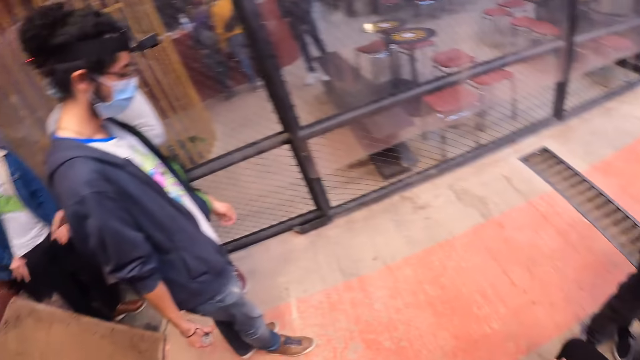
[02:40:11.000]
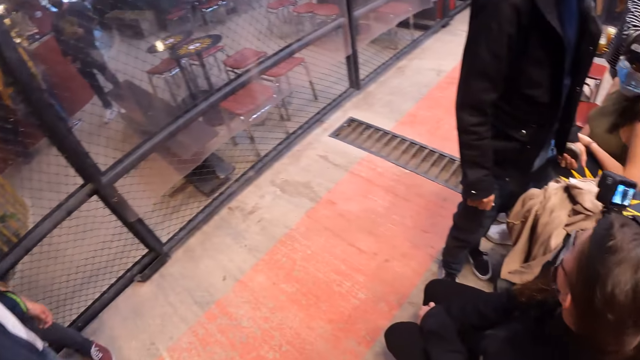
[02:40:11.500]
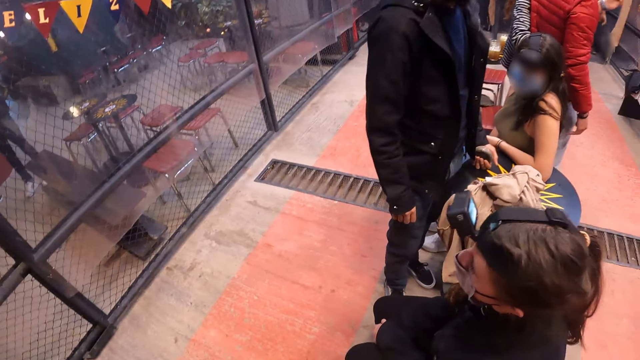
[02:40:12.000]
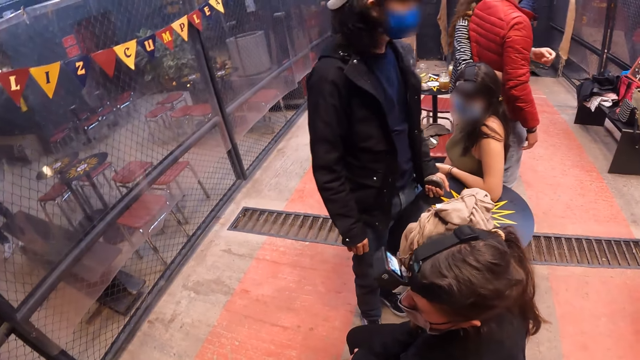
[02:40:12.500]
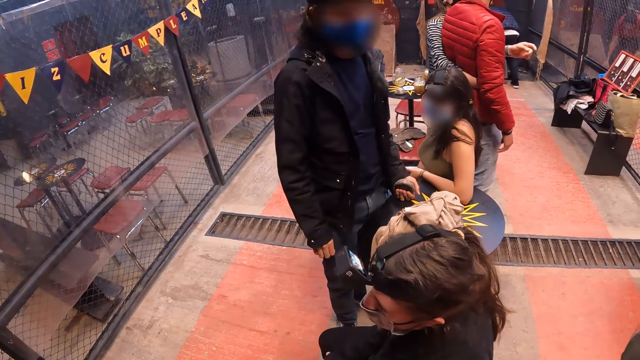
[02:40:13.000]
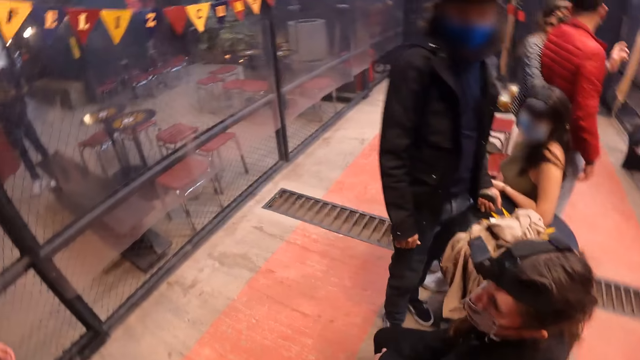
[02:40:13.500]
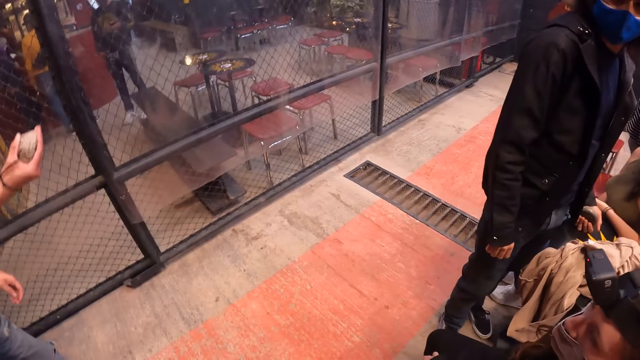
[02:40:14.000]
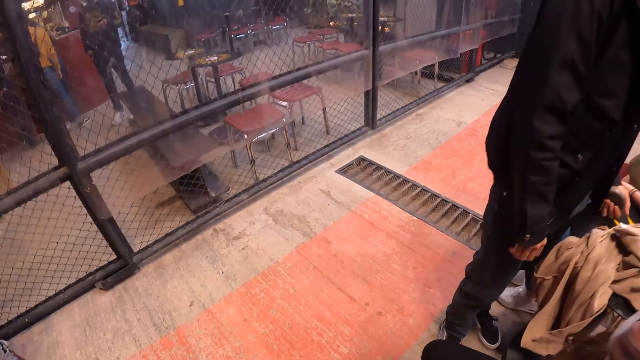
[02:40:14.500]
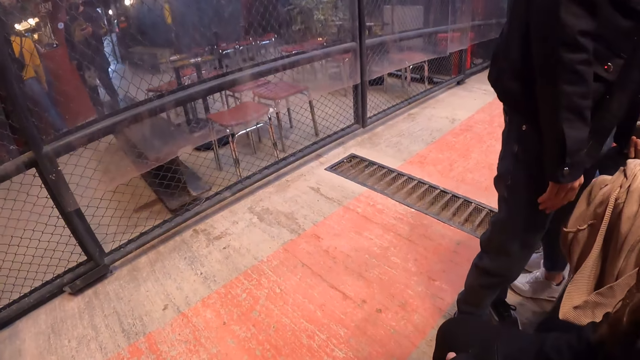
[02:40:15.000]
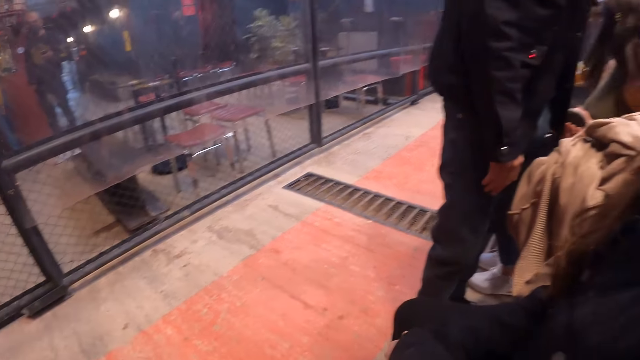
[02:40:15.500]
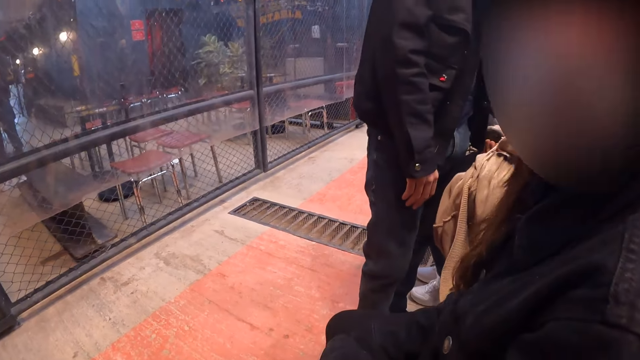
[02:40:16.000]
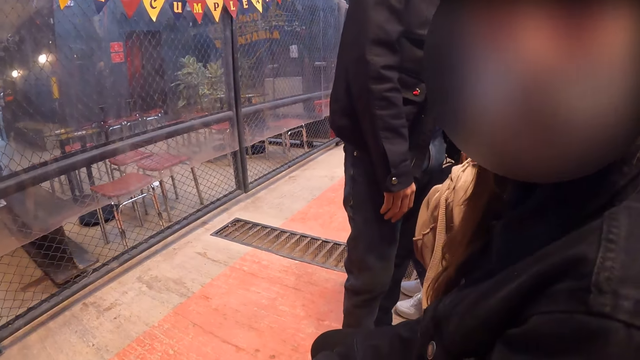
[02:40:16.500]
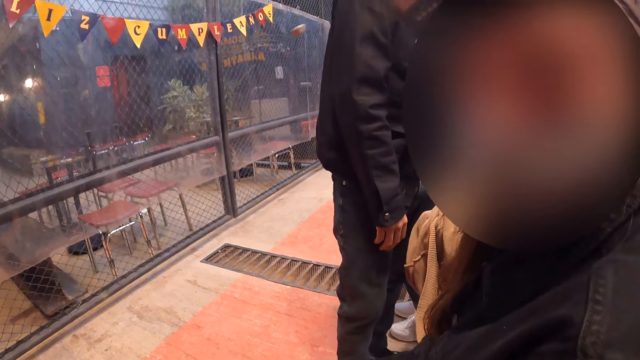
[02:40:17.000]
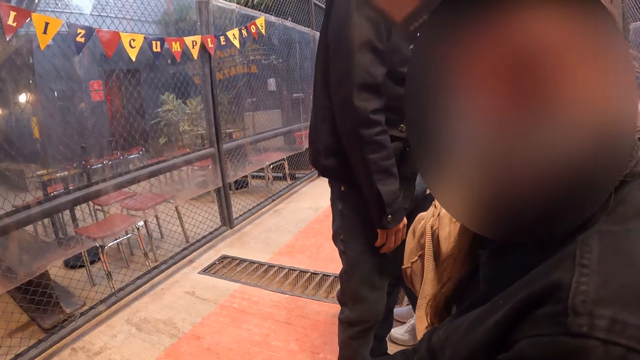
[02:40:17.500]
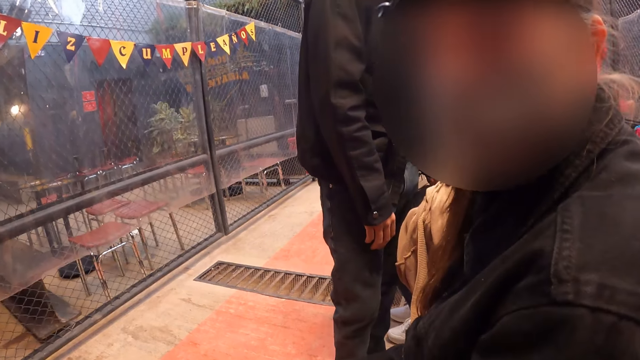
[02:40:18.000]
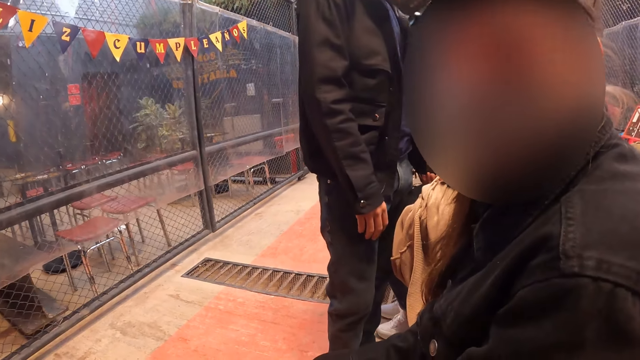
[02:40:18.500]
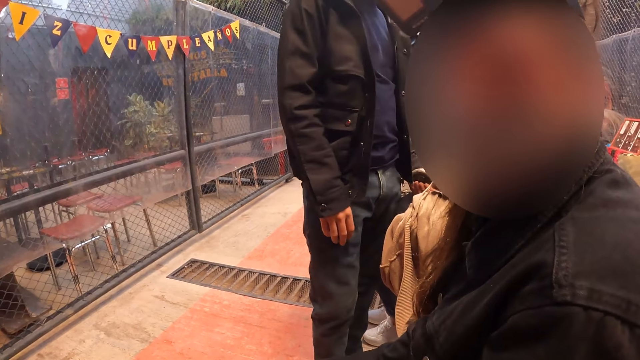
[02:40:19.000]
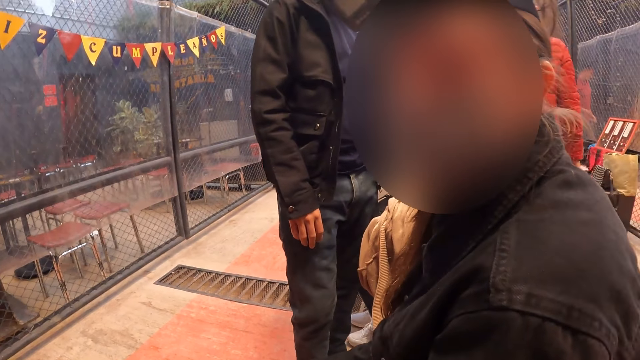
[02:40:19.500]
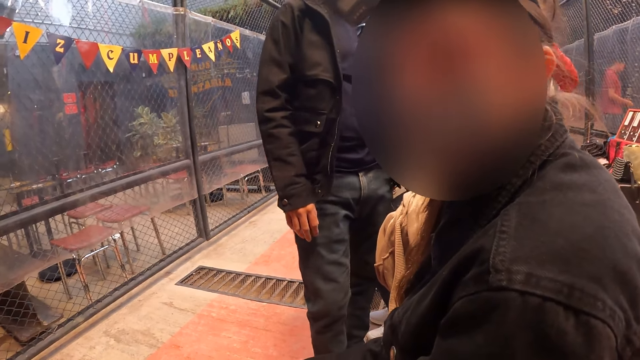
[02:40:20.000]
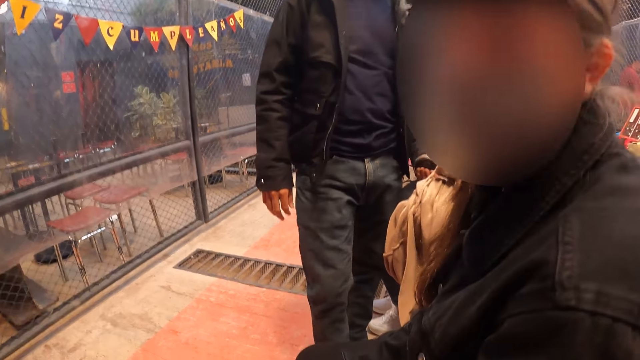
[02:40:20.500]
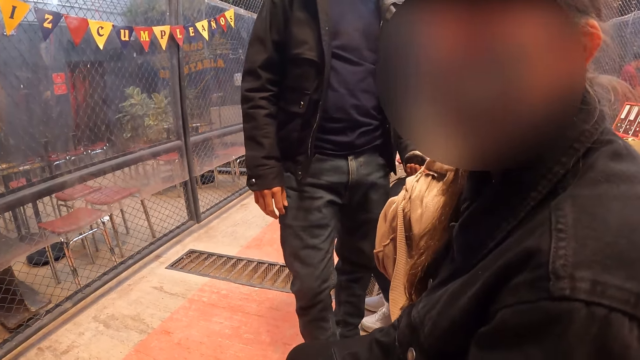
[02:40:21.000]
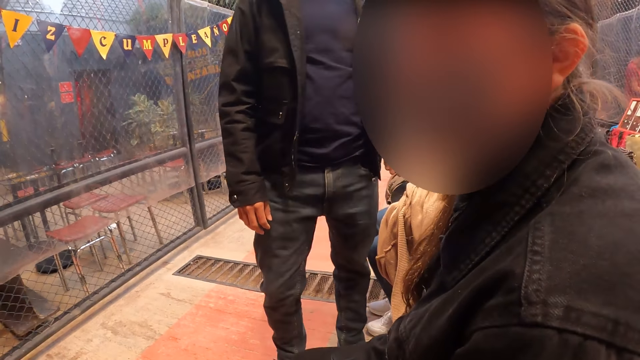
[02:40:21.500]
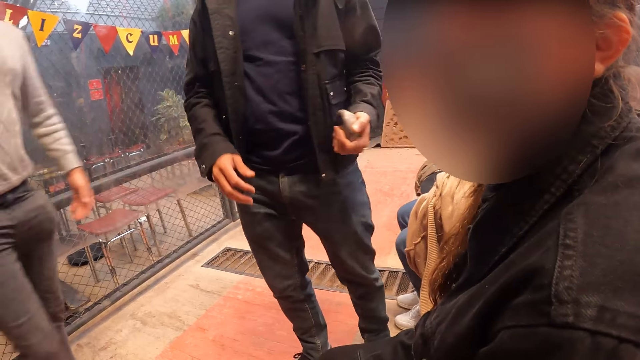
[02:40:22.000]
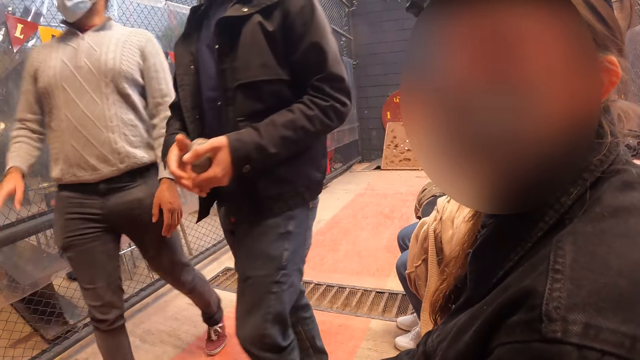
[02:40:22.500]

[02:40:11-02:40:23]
A woman interacts with the camera wearer. A man throws the metal disk towards the tray of mud with his right hand.

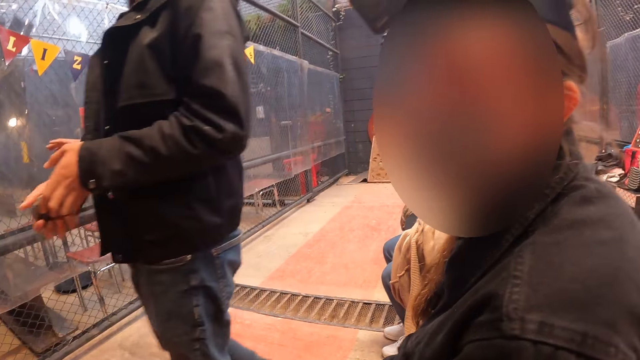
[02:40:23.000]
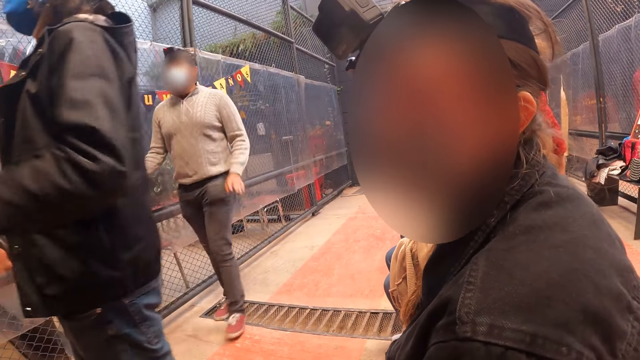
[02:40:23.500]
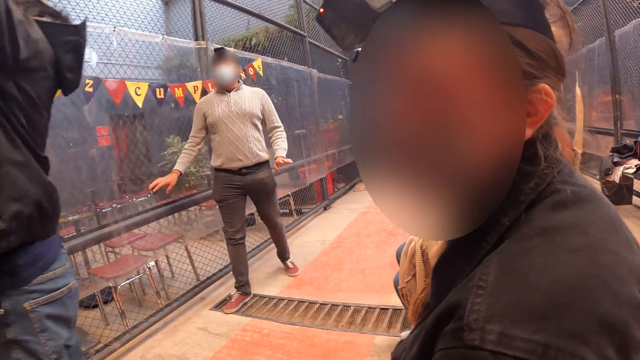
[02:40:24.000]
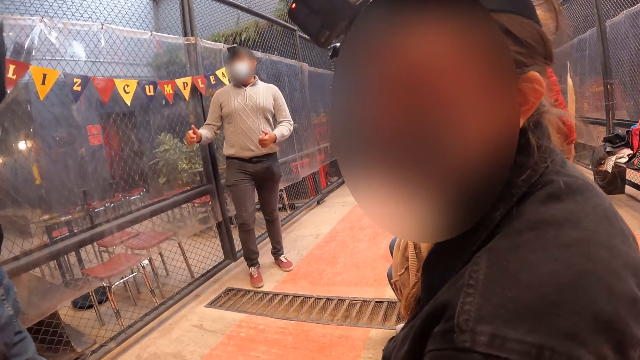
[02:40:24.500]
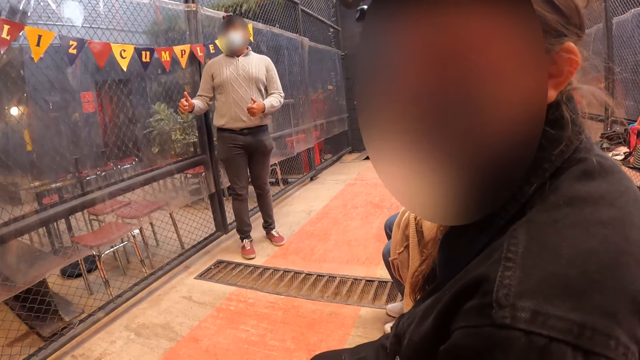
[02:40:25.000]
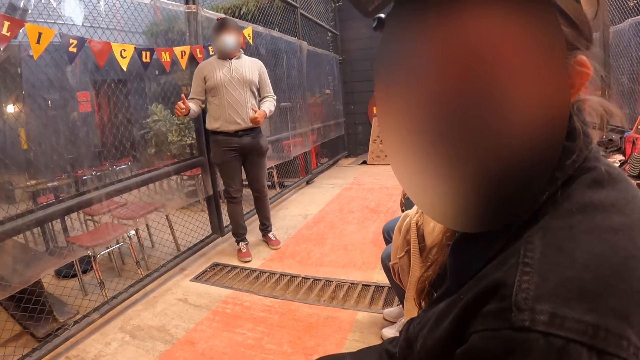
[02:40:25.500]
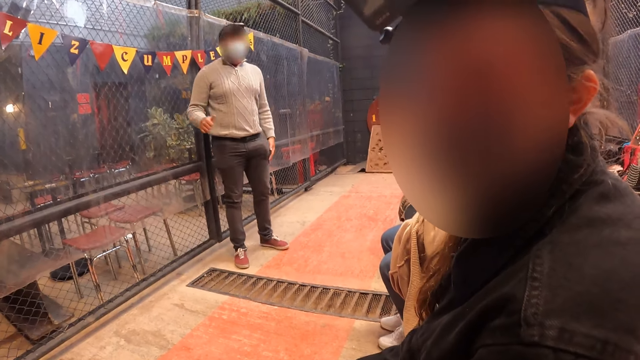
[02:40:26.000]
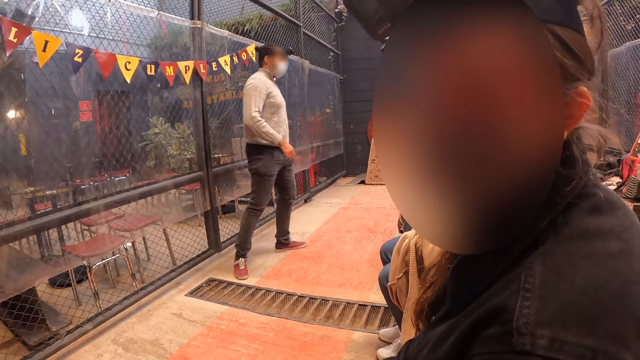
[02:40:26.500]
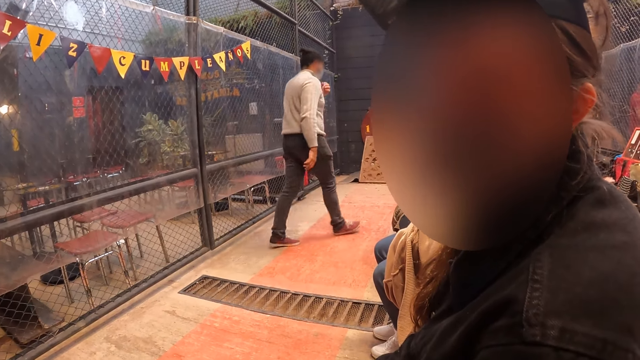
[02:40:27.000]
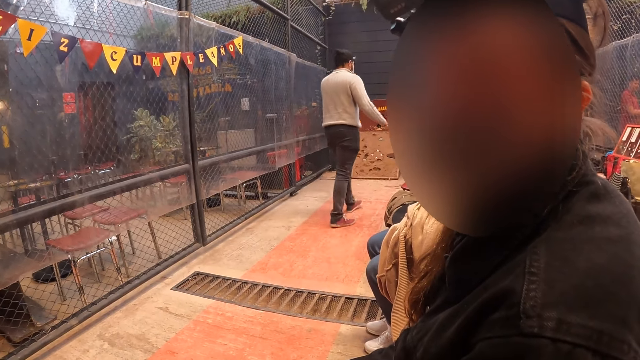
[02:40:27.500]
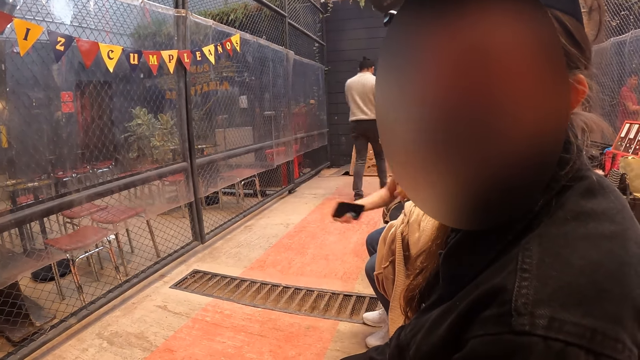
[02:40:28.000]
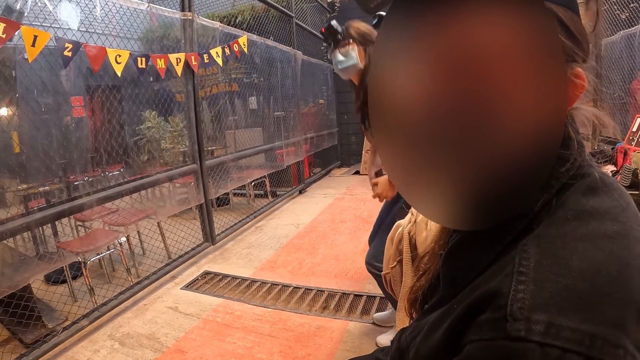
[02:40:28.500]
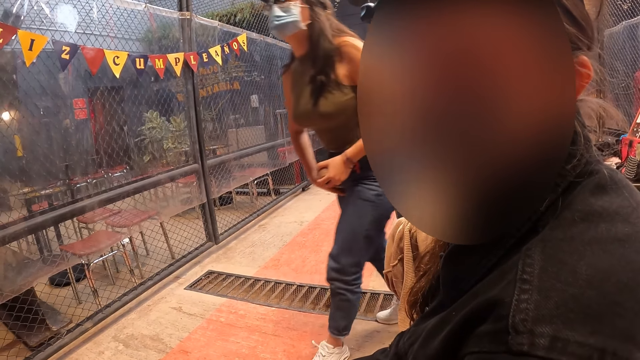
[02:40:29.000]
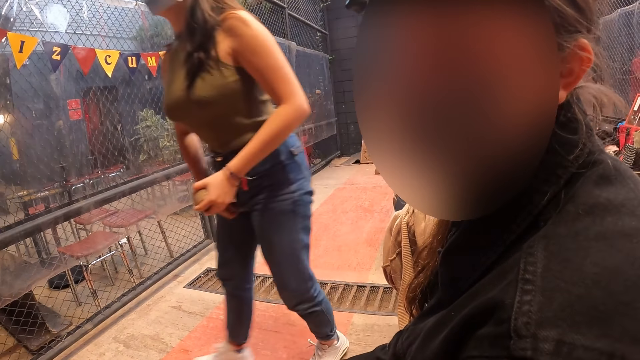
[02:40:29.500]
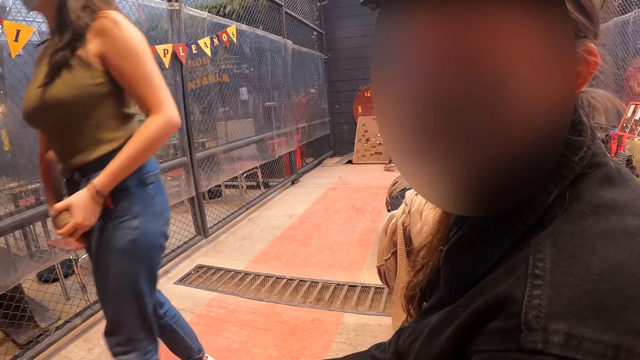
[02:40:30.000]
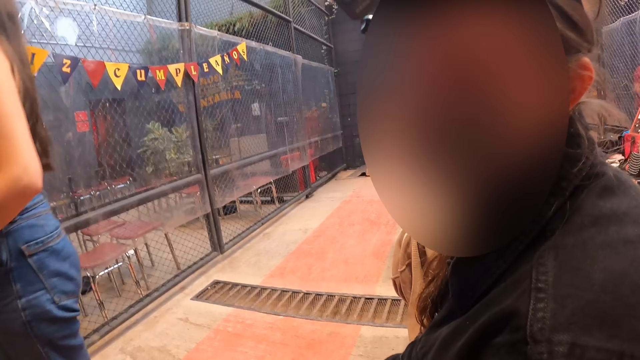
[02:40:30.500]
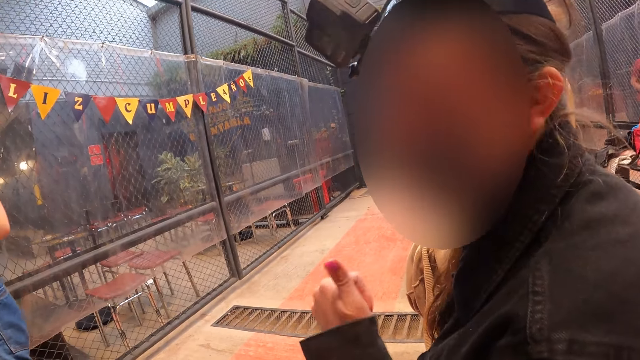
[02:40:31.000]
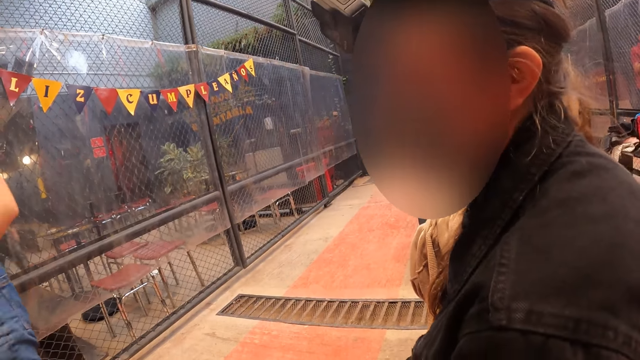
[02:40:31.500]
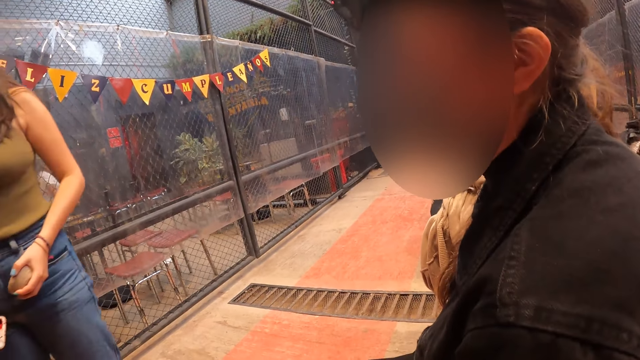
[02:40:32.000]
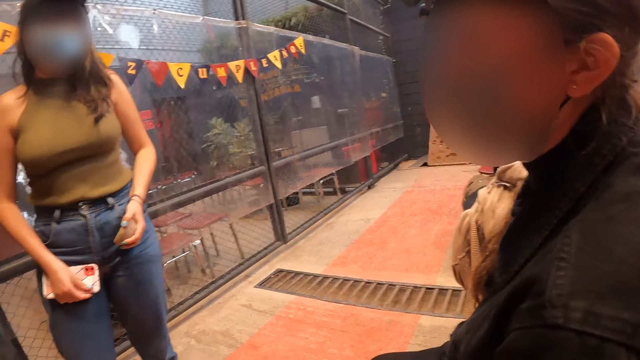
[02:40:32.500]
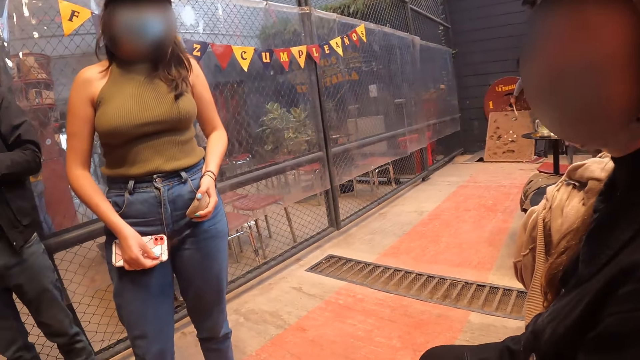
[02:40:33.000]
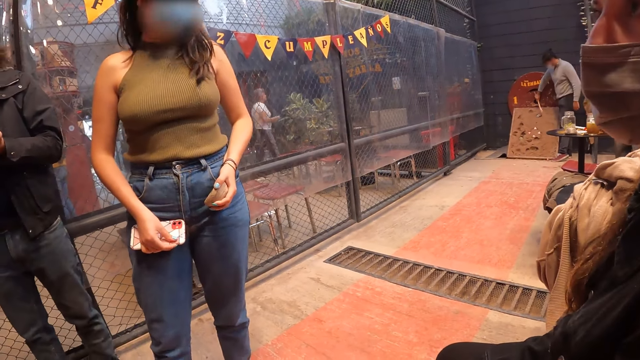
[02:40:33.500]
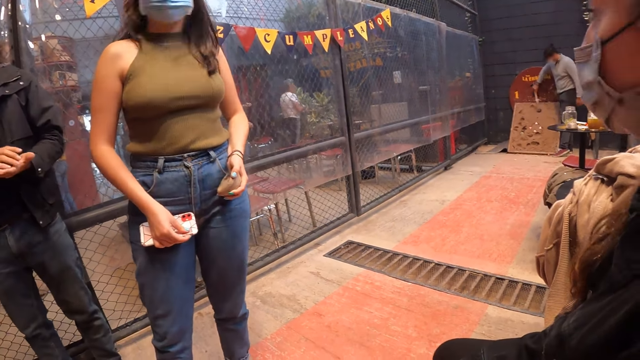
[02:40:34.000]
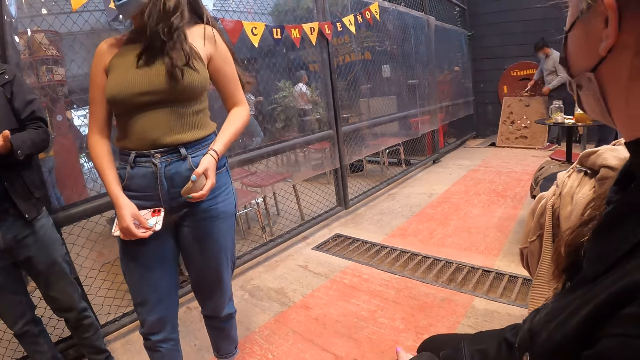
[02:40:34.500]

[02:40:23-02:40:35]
A man adjusts the facemask on his face with his left hand. A woman holds the phone with her right hand. The man adjusts the metal disk from the tray of mud with the metal rod in his right hand.
